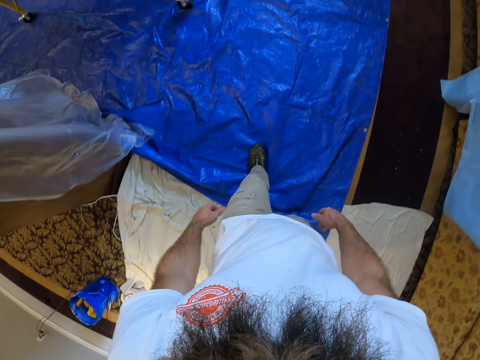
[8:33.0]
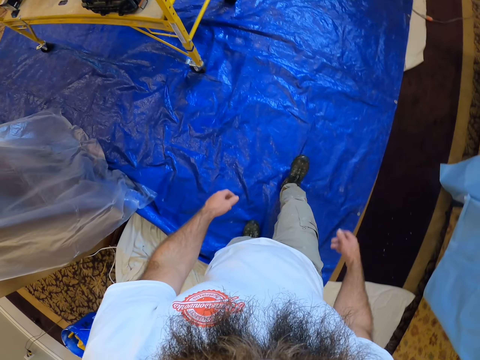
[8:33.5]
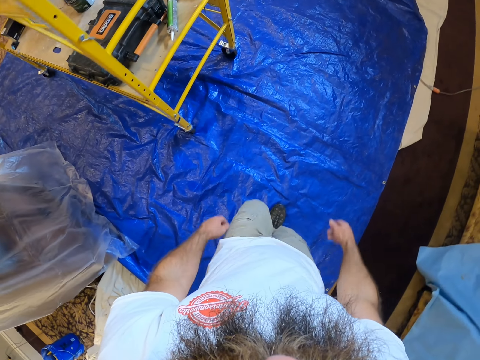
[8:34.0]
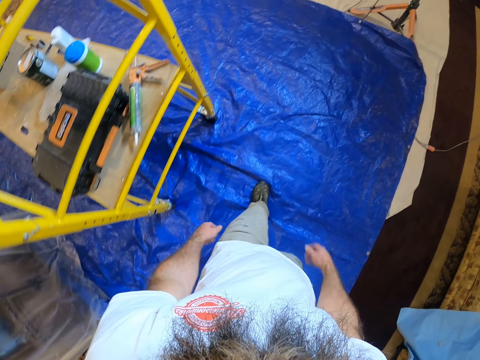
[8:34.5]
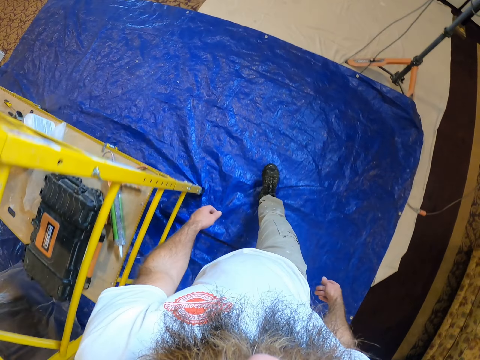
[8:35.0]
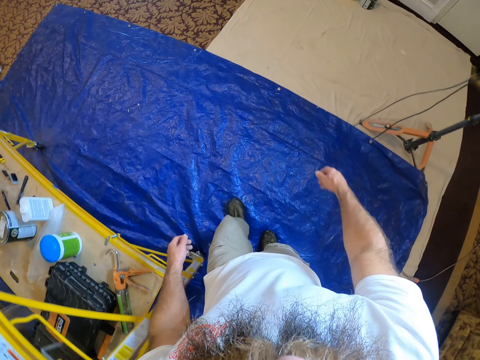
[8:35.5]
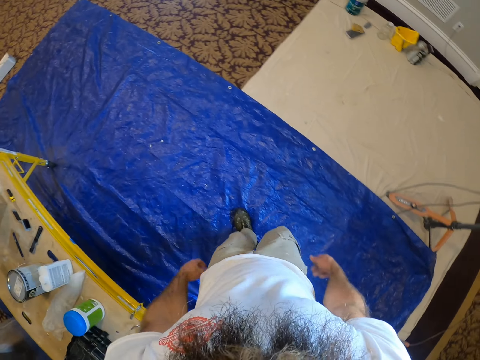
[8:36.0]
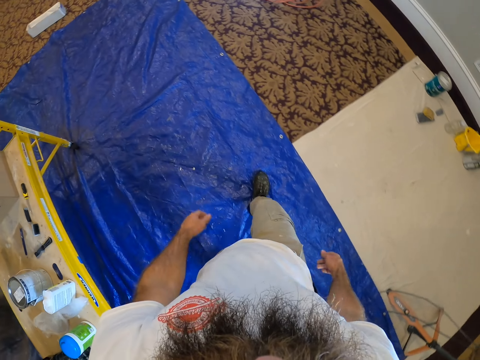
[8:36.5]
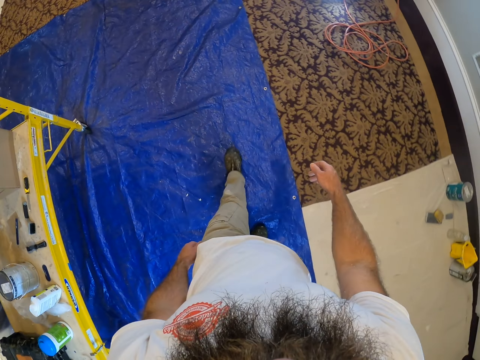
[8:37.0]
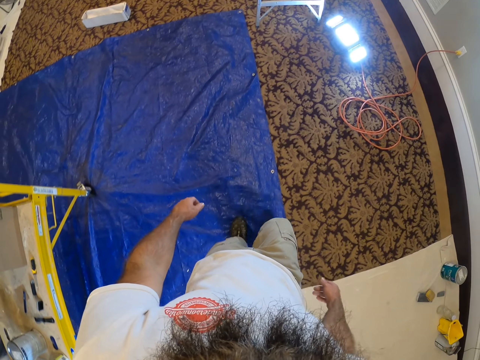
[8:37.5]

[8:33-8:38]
The camera wearer moves across the room toward a ladder in the room.

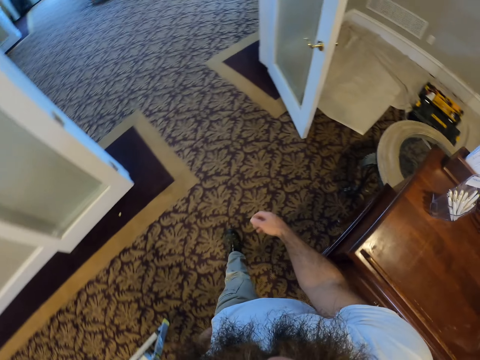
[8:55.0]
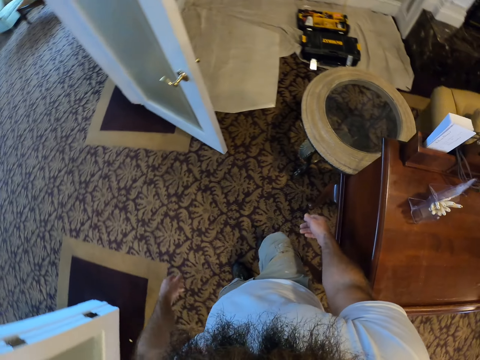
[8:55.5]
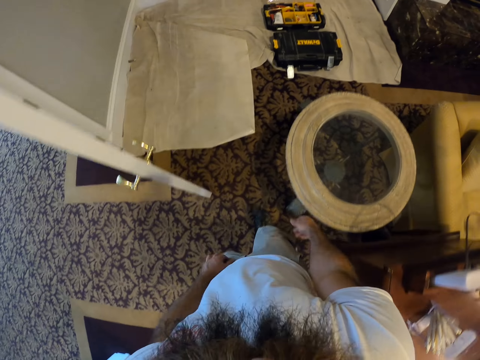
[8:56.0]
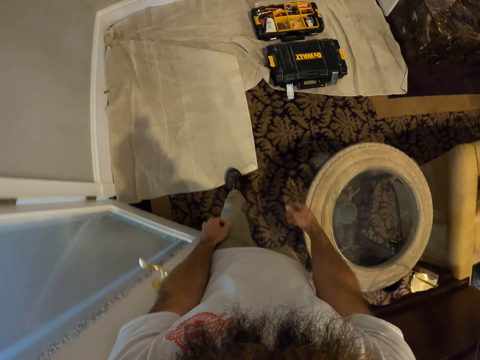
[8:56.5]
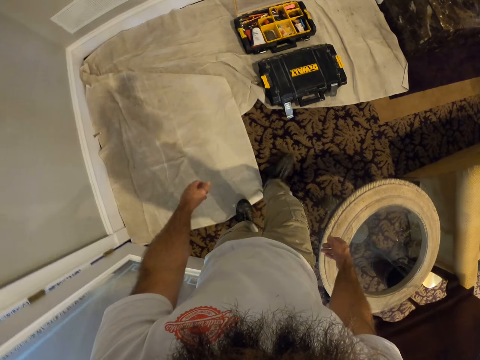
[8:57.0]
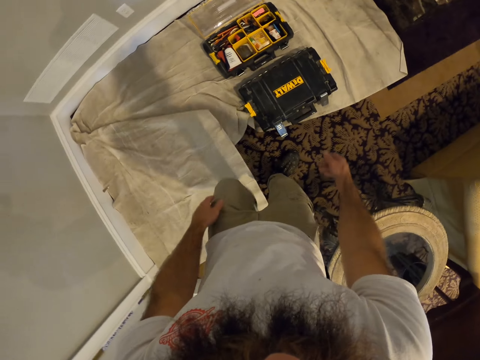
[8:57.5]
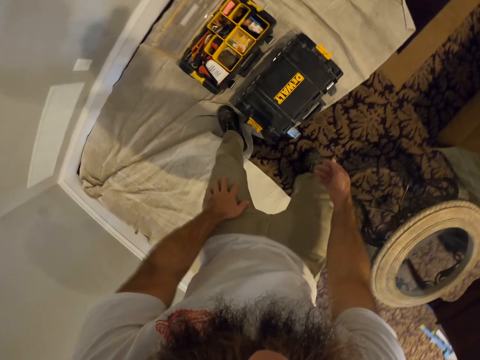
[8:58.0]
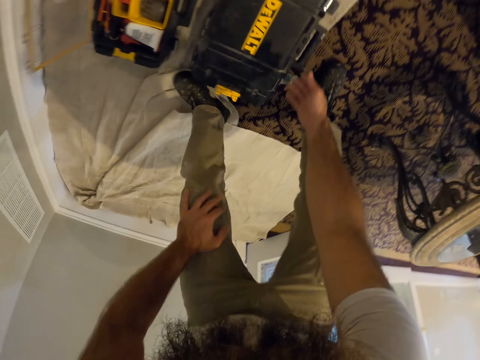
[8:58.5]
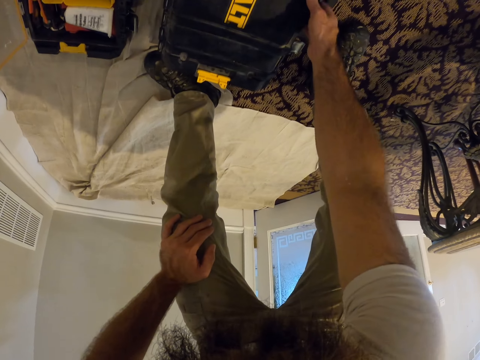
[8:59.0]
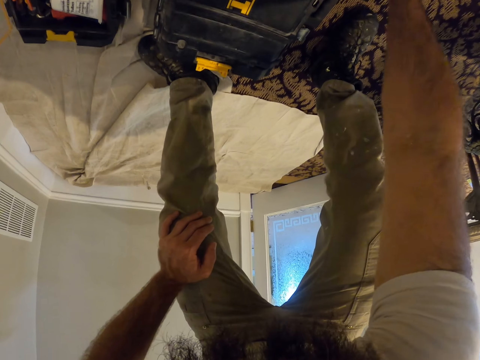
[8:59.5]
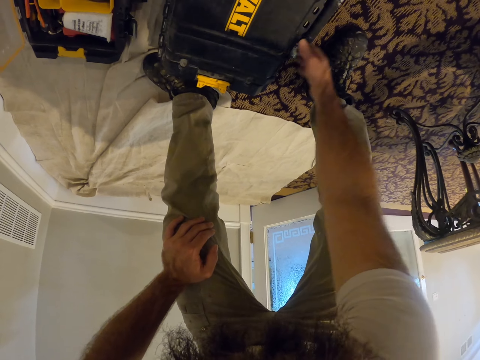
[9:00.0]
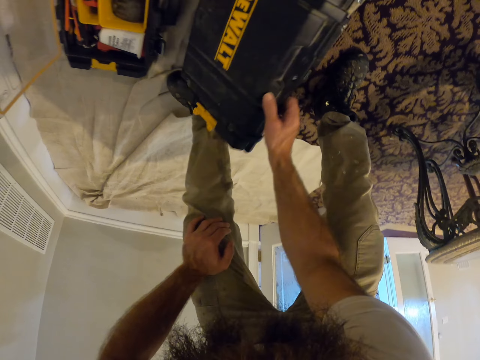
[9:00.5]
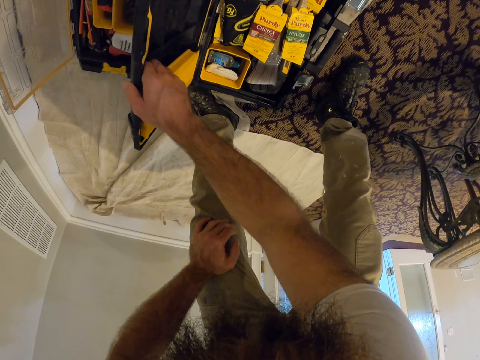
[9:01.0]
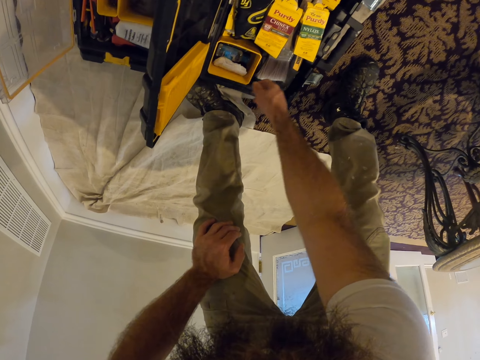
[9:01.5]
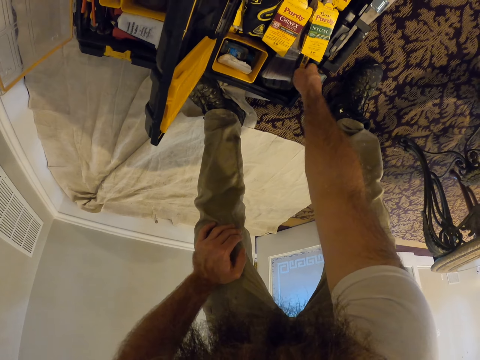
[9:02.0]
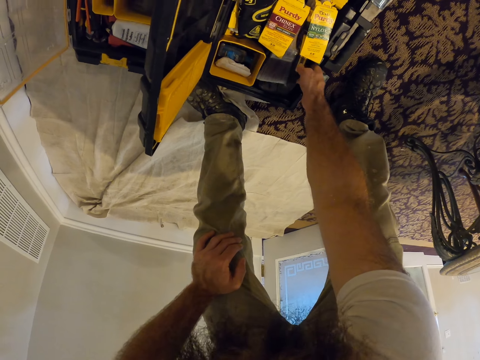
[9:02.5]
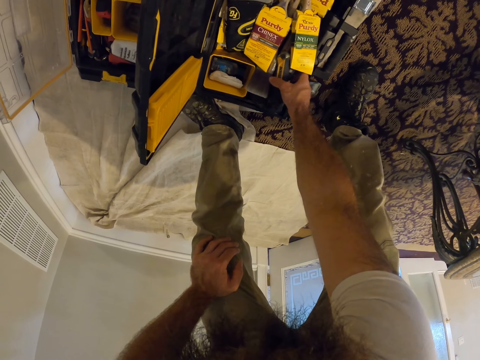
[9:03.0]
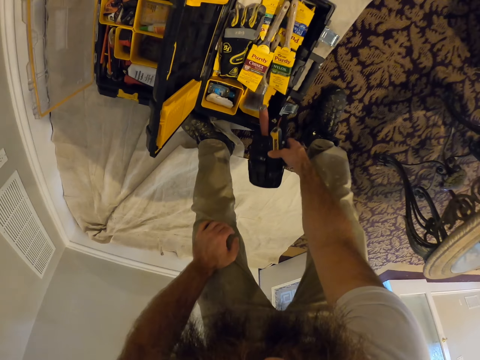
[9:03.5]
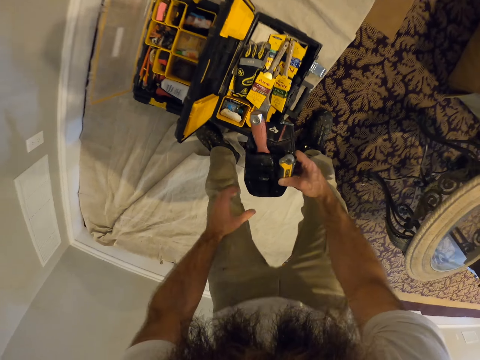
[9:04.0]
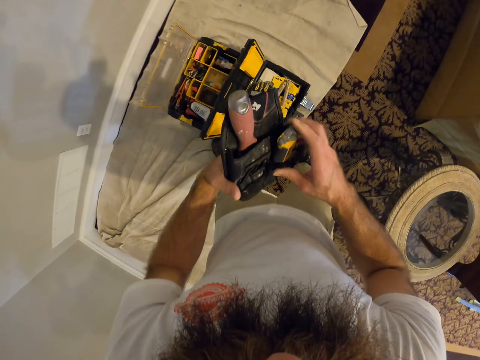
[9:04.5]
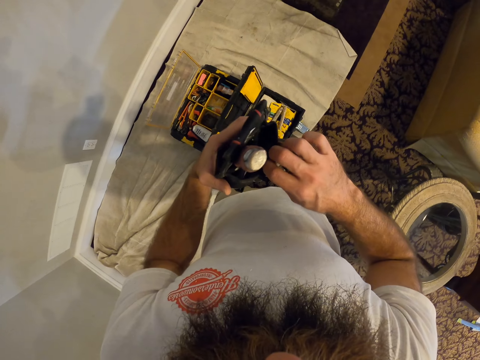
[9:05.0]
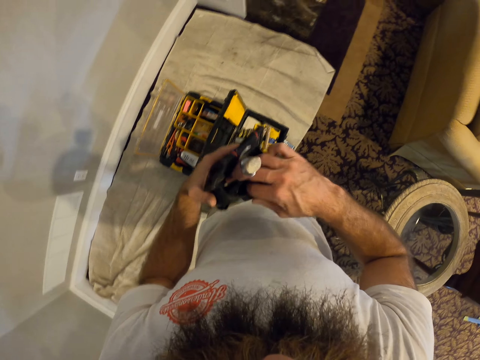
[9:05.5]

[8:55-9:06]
The camera wearer moves to a tool box in the room. He opens the toolbox with his right hand. He picks up a pouch from the toolbox with his right hand. He holds the pouch with his left hand.

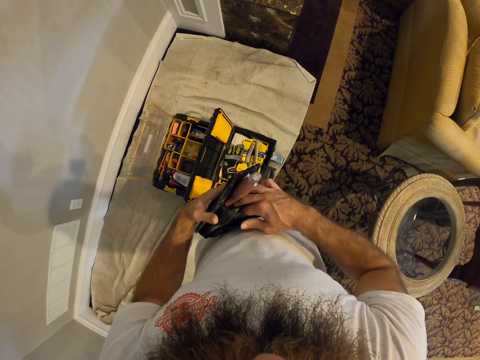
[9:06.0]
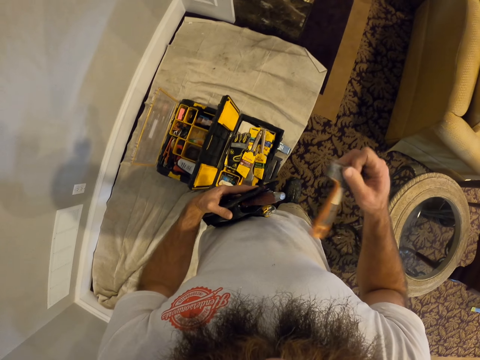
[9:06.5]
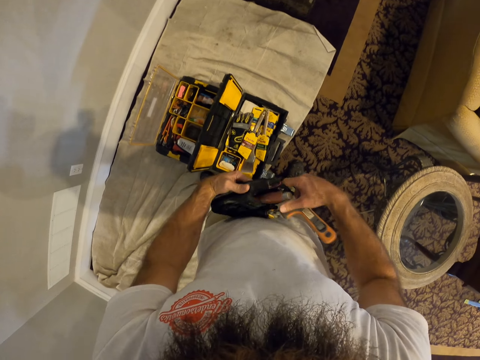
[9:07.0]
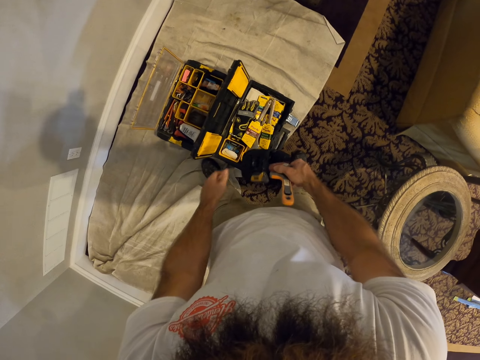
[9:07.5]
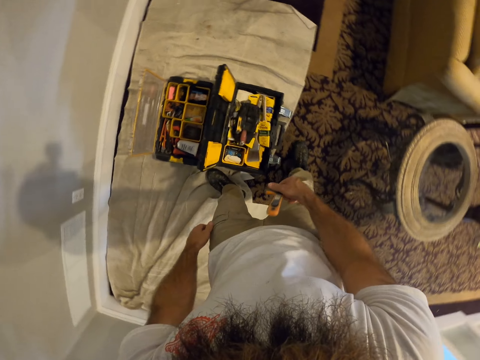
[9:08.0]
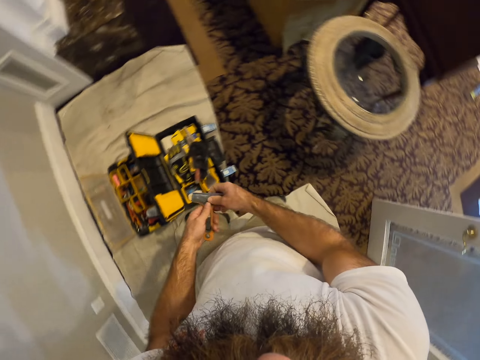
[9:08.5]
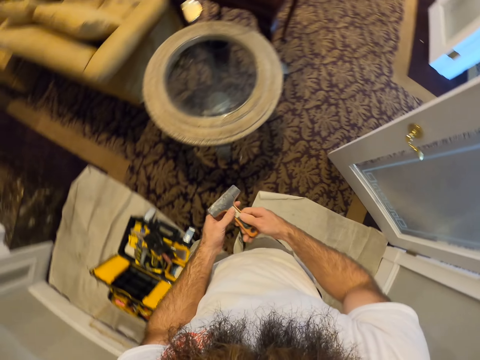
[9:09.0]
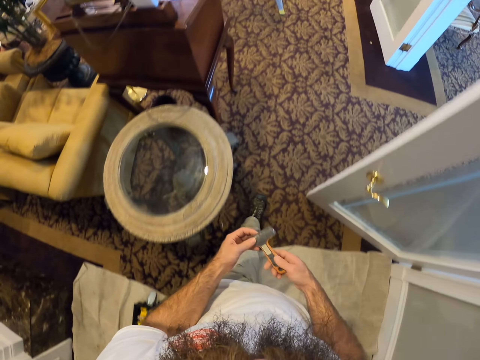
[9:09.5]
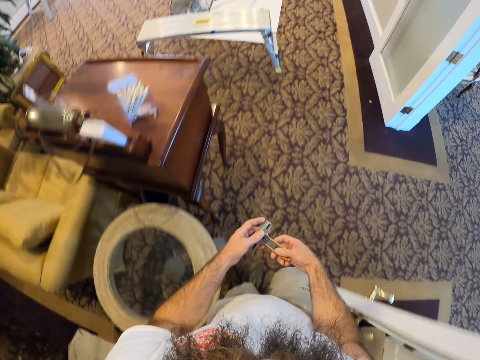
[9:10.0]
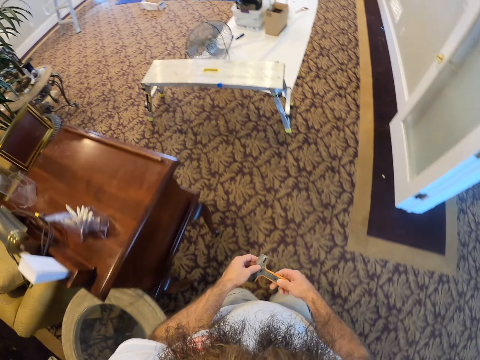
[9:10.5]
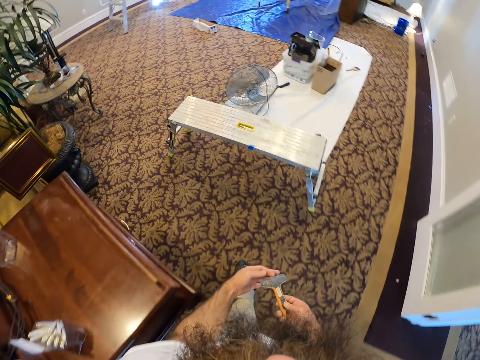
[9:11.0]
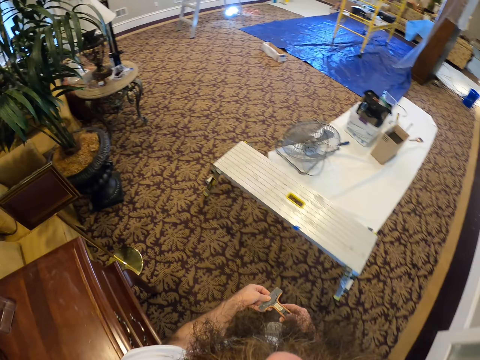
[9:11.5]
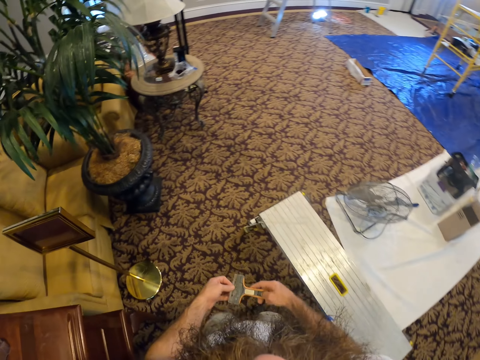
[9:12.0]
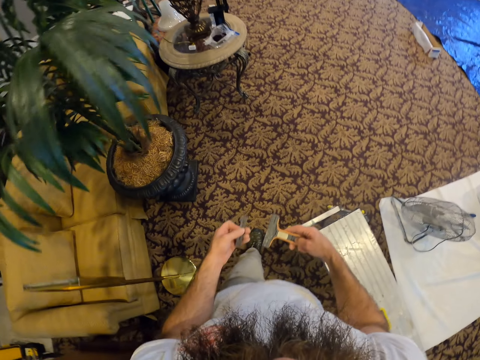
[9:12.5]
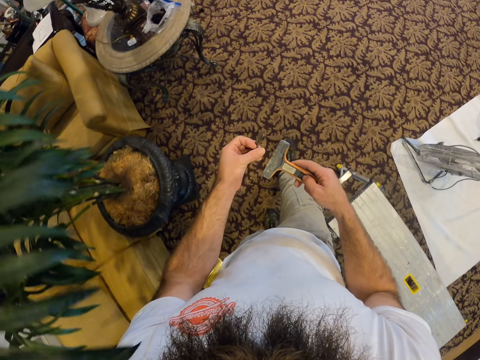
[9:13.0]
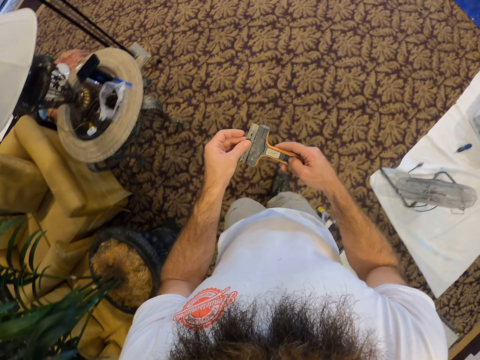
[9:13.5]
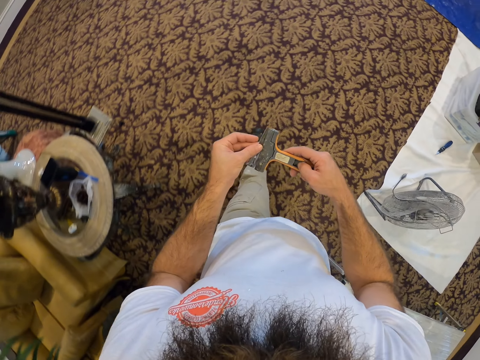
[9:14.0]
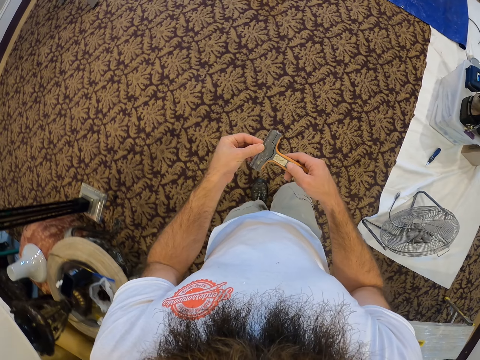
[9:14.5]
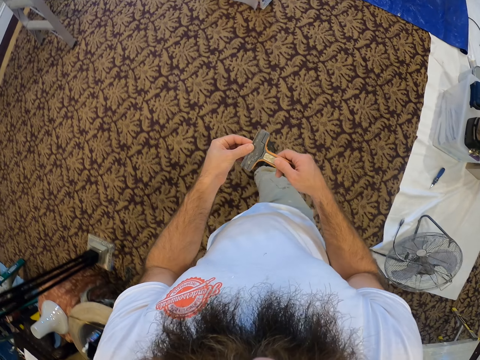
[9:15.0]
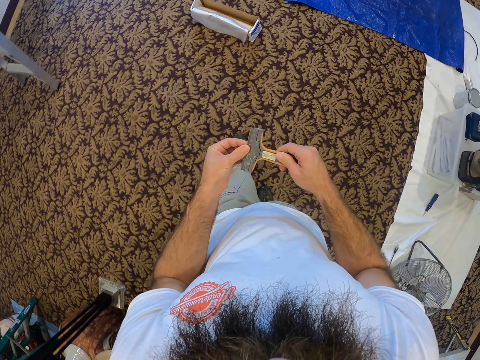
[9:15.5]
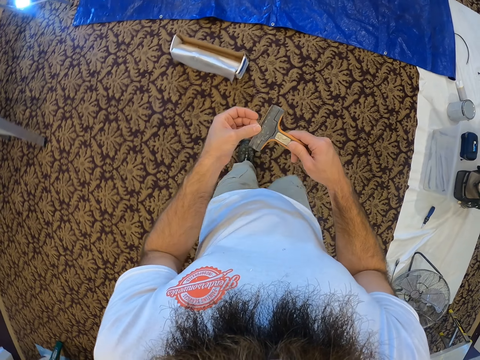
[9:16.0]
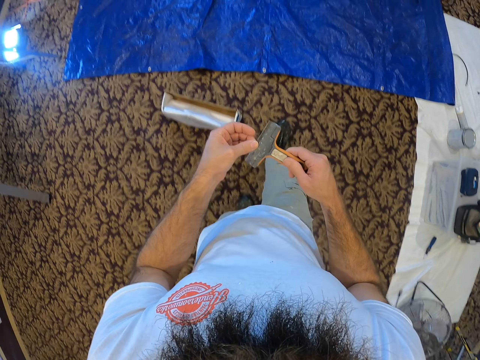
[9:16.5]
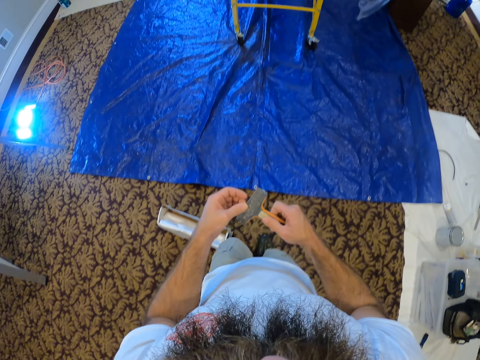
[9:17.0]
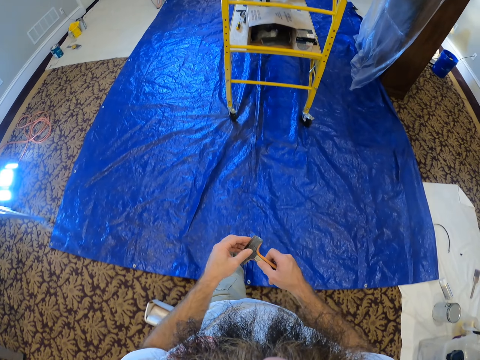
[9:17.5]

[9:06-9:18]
The camera wearer takes a scraper from the pouch with his right hand. He drops the pouch in the toolbox with his right hand. He holds the scraper with both hands. He removes a blade from the scraper with his left hand. He fixes the blade on the scraper with his left hand.
